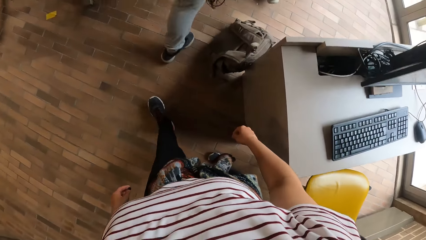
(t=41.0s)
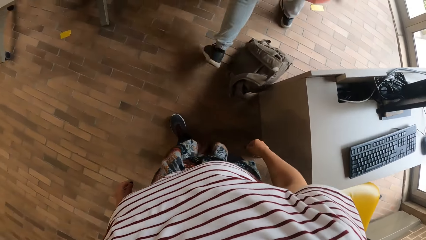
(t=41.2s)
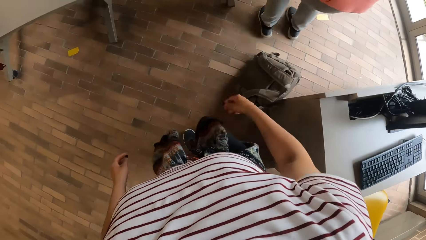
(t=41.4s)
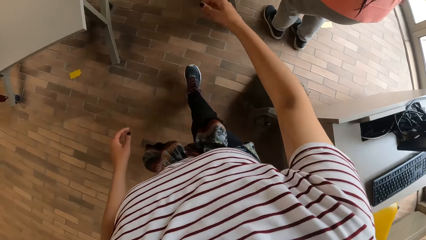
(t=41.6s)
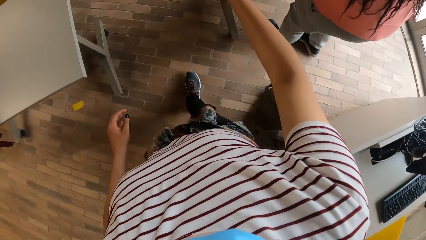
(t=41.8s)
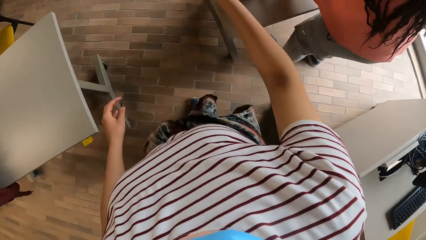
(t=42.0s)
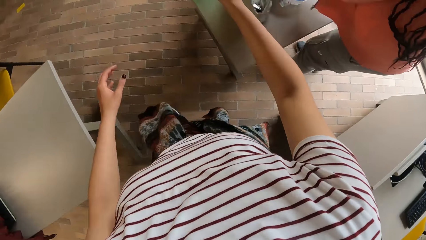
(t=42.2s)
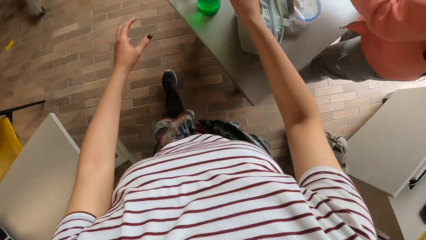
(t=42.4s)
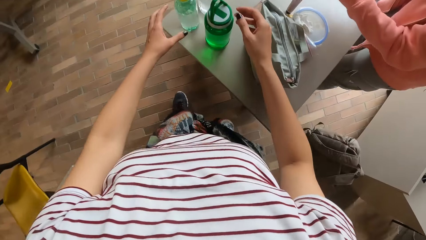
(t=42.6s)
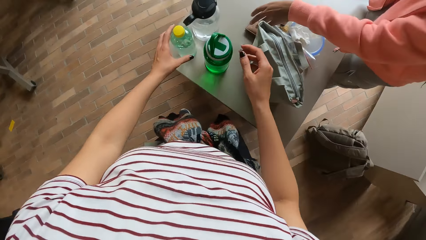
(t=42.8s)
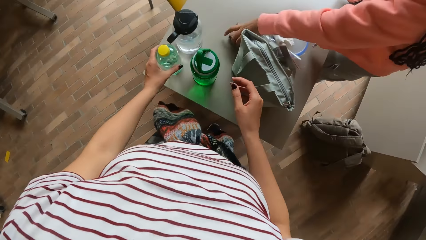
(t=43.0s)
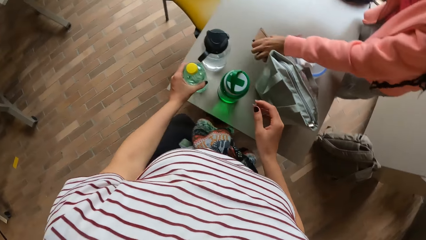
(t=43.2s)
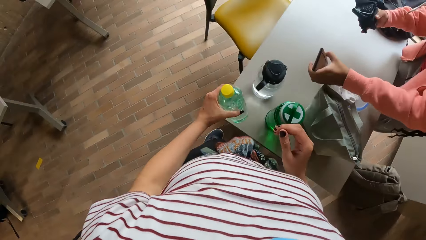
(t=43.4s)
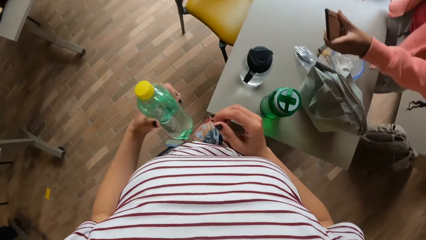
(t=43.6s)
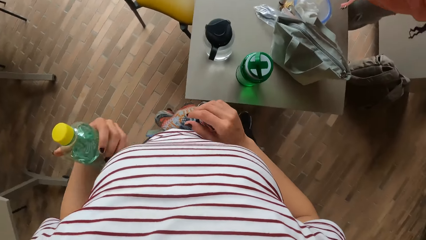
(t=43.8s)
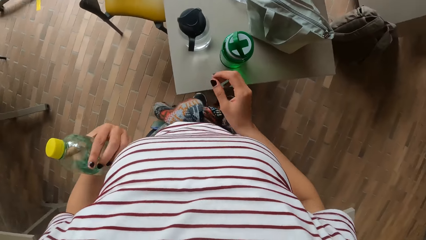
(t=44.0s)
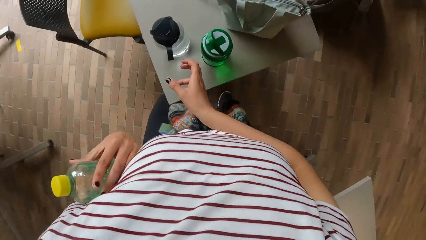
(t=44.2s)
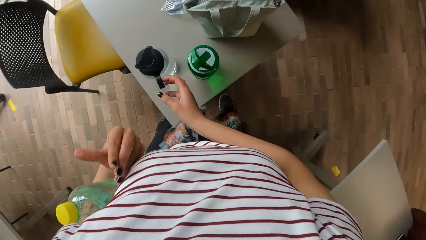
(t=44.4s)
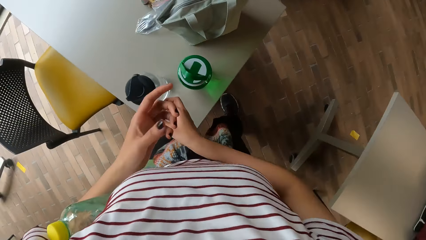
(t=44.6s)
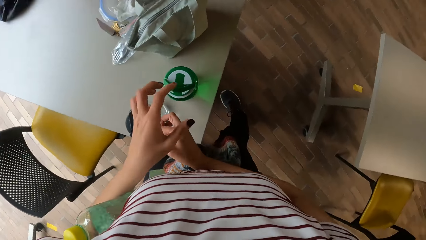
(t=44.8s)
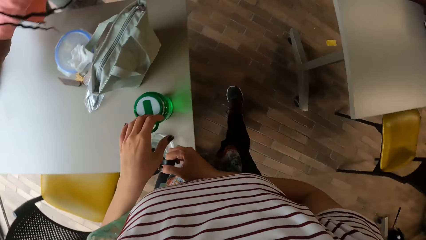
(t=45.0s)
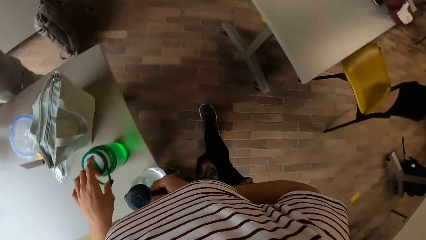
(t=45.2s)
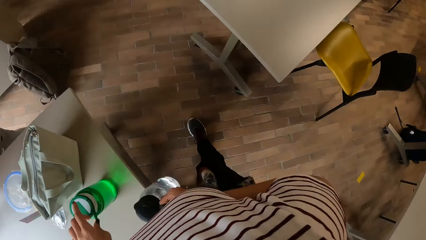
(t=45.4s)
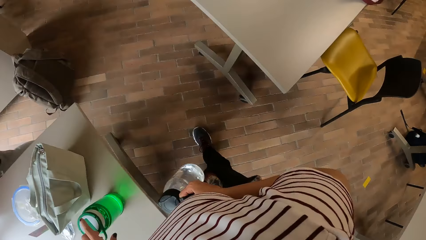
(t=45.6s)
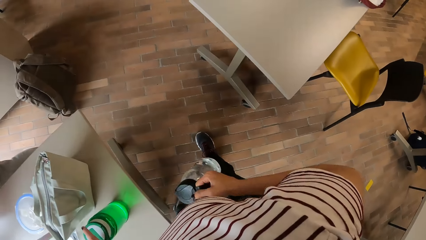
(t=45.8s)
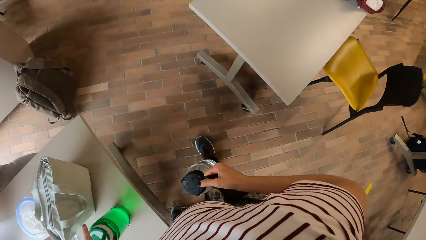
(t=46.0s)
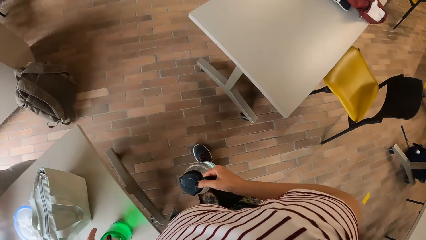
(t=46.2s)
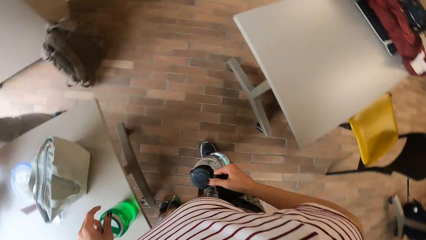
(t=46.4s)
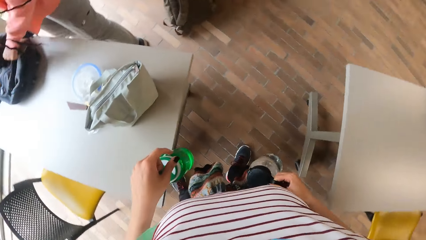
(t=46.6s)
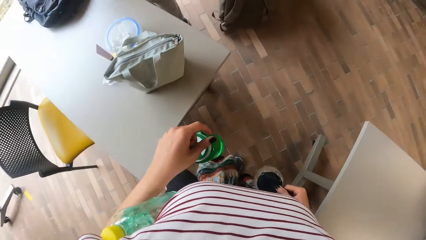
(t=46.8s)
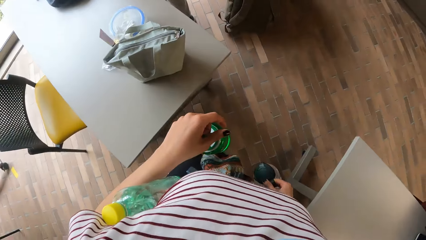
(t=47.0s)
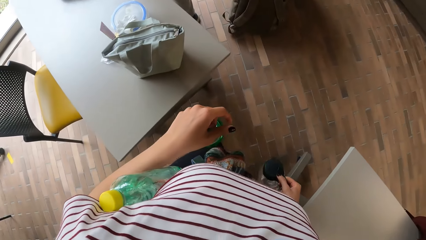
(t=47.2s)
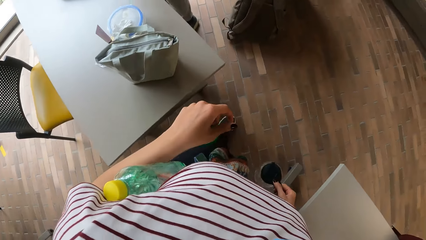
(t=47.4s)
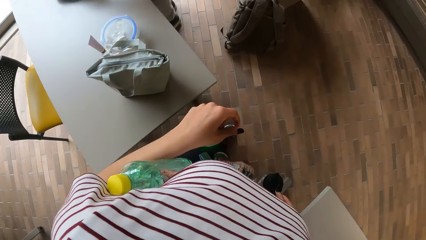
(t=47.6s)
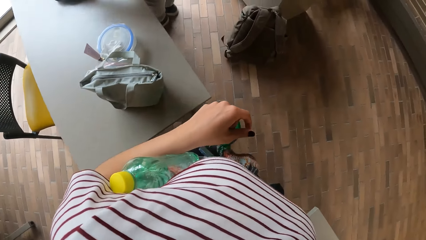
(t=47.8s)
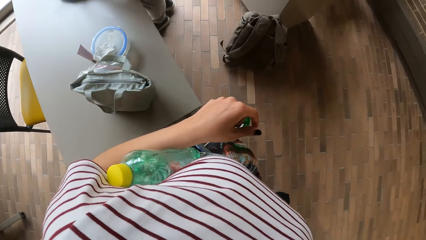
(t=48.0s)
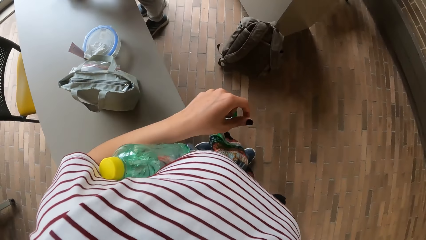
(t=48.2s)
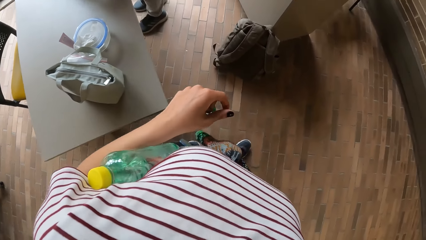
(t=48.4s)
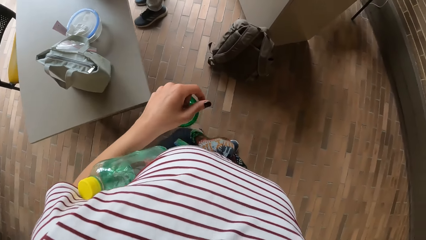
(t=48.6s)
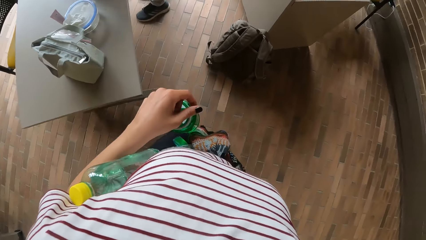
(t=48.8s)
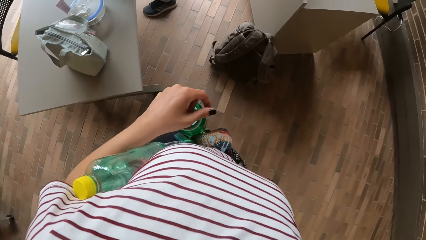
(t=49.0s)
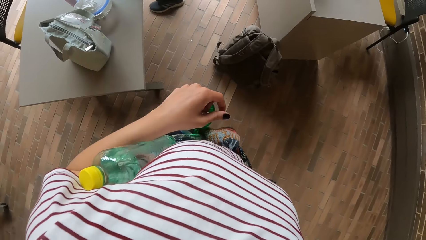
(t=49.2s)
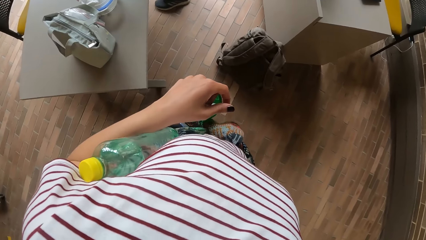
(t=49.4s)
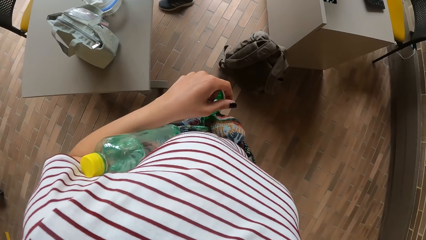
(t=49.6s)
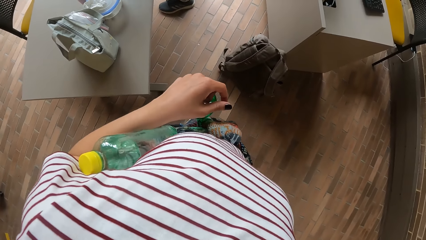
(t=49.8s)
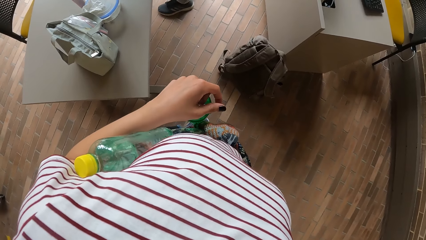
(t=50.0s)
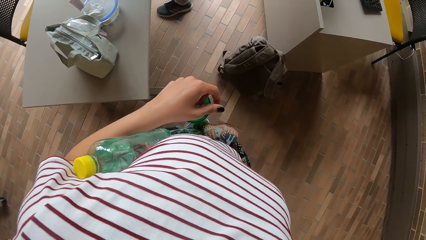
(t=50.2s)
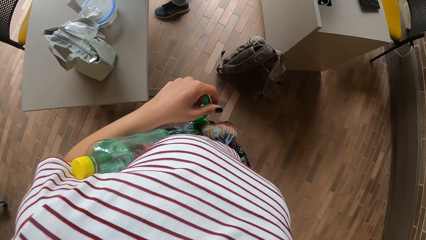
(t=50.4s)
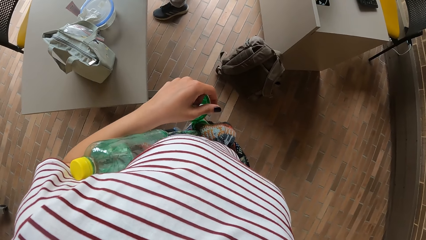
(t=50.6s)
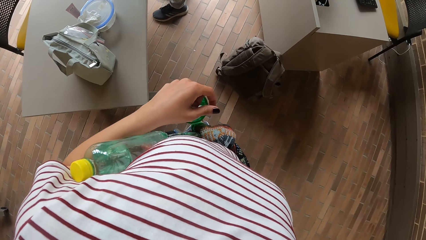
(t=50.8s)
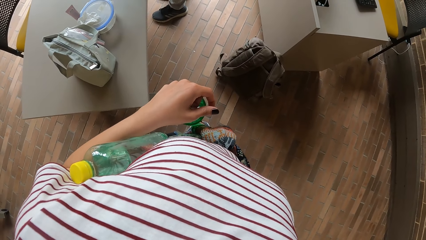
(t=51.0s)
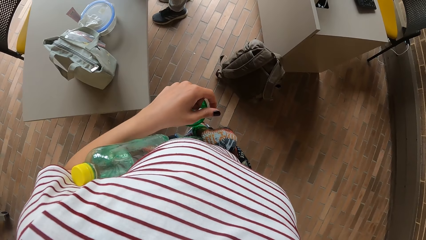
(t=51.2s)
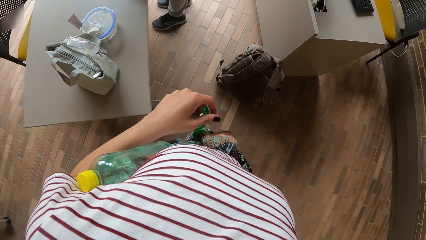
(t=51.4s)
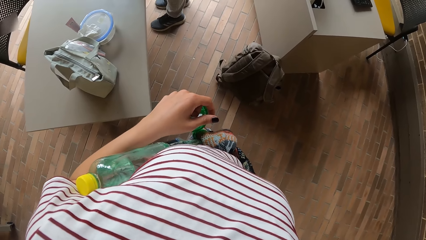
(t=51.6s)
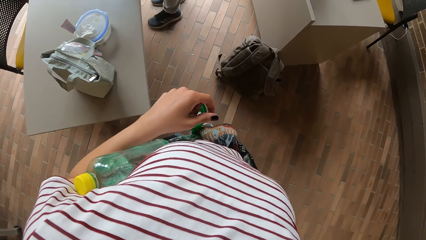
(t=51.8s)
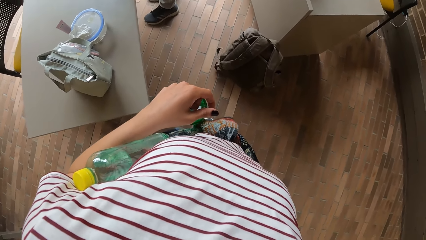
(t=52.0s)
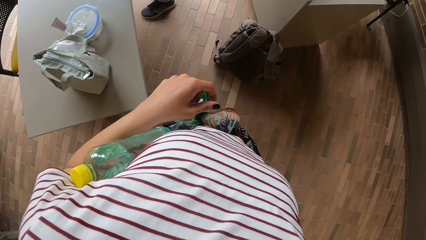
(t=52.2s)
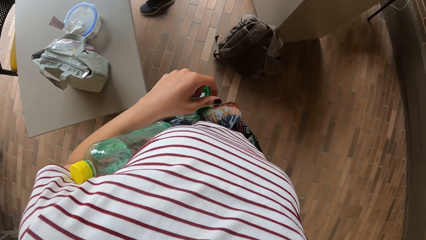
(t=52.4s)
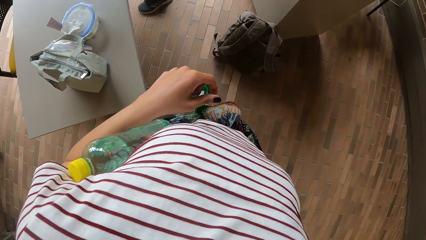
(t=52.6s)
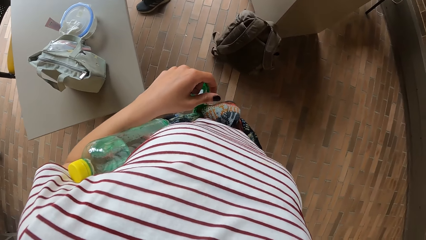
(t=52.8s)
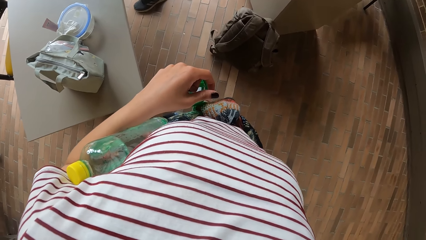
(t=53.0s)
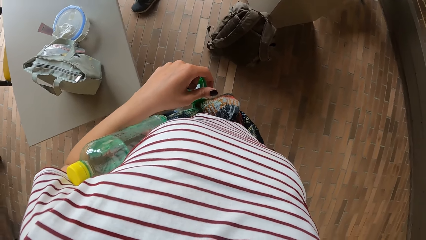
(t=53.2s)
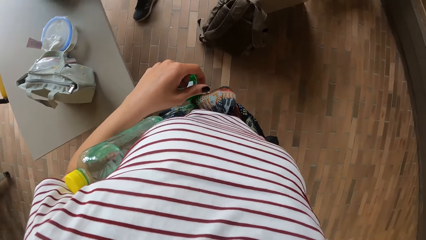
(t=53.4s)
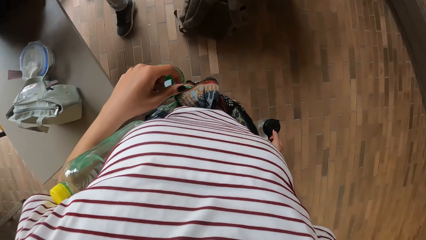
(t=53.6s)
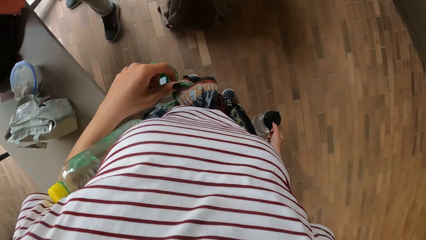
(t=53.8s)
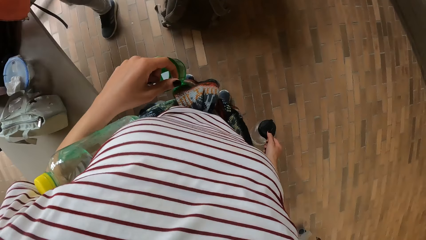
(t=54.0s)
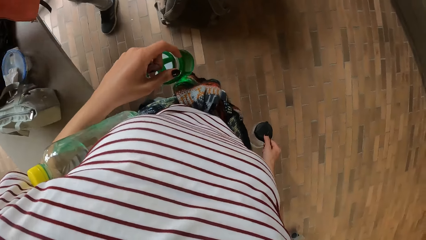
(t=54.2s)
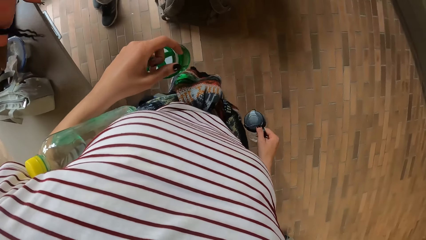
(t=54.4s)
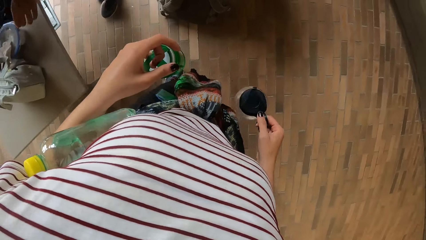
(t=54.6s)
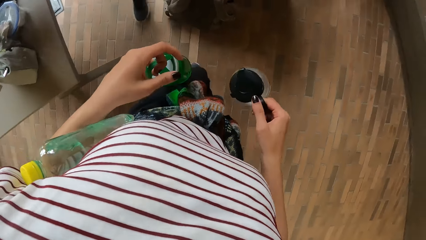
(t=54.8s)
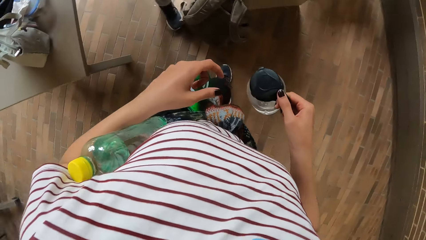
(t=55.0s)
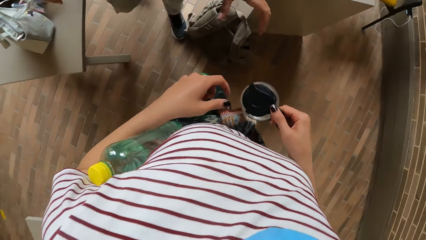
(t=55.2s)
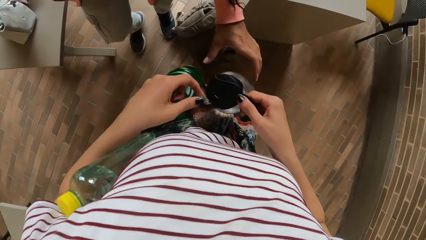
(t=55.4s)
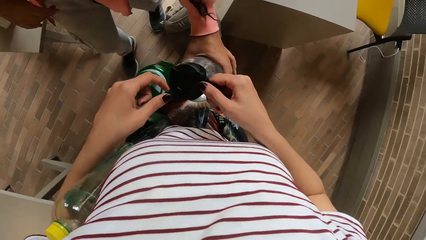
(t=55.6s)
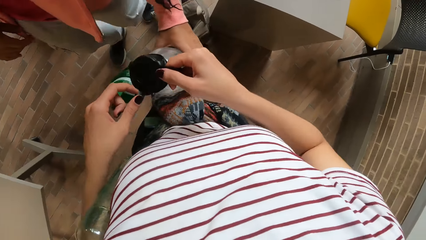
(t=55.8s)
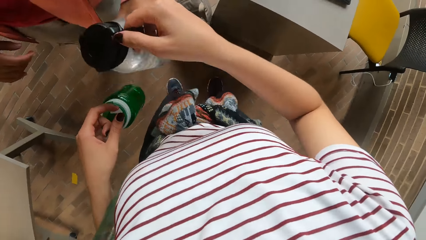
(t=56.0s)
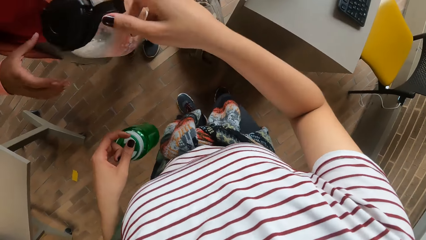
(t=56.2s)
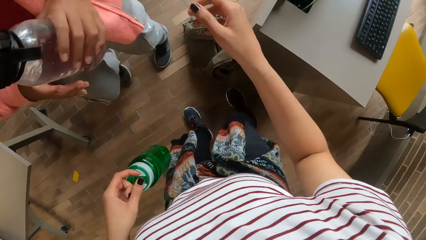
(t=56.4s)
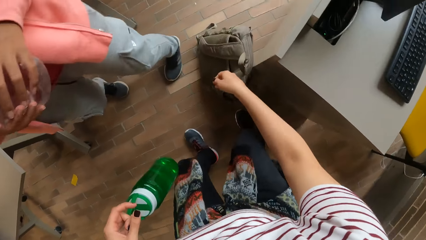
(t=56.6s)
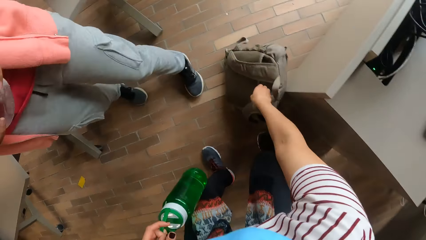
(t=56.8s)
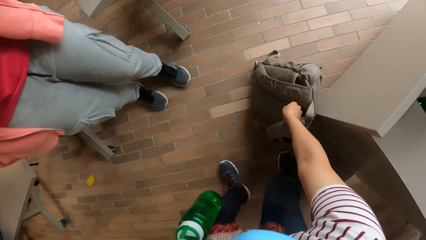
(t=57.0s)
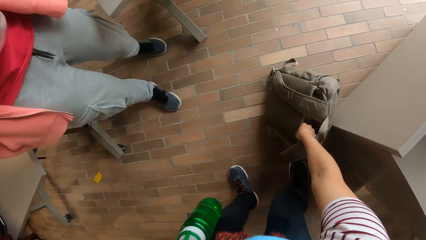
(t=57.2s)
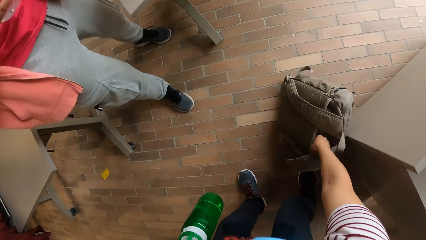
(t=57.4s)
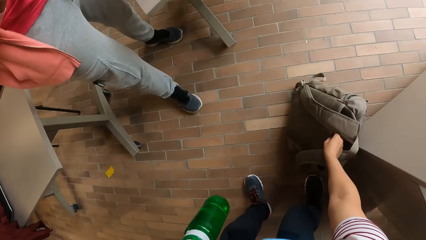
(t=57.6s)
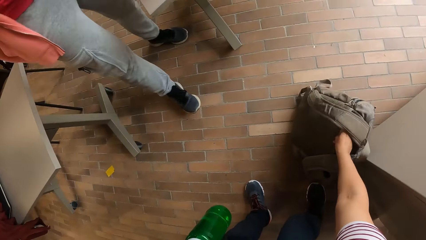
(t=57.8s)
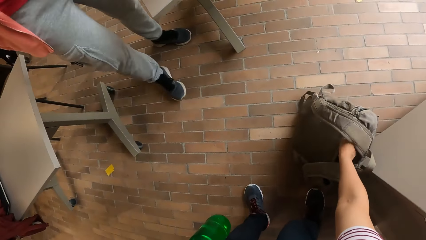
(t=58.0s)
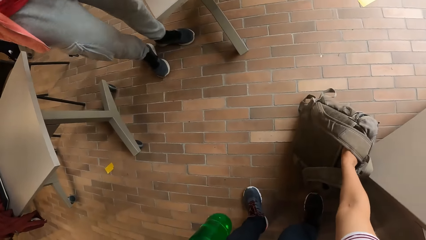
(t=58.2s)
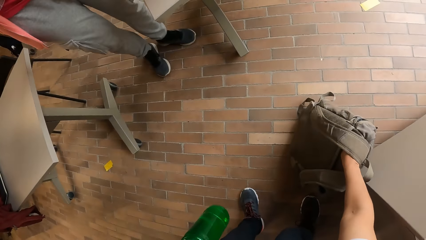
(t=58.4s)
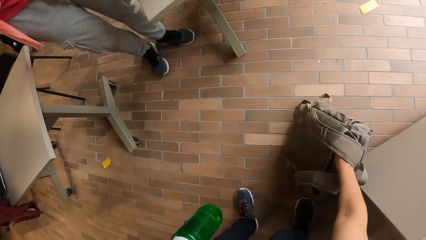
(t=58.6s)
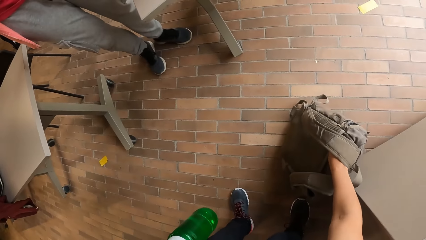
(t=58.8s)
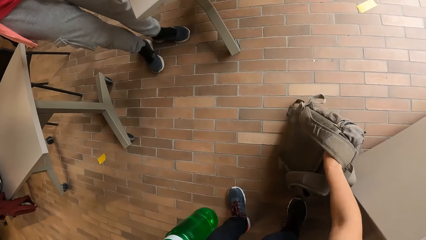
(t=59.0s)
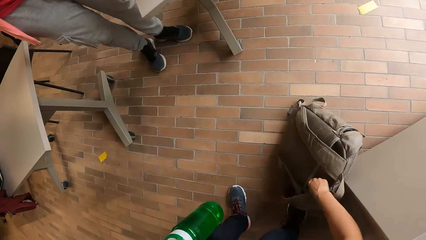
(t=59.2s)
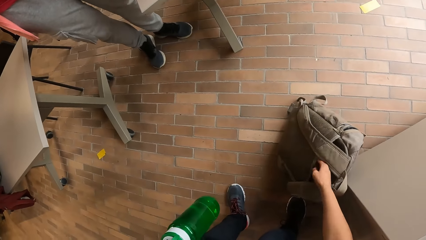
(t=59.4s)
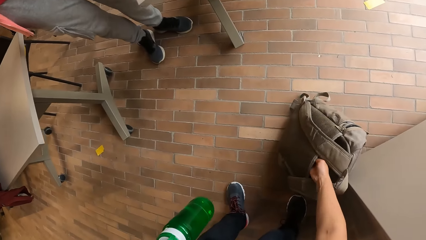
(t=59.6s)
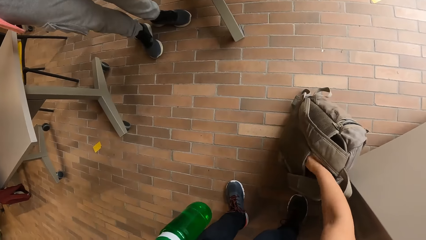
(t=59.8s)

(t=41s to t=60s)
The camera wearer walks around the room. She picks a bottle of something on a table with her left hand. She holds the bottle with her left arm. She picks a bottle on the table with her right hand. She picks another bottle on the table with her left hand. She carries the bottles. She gives the bottle in her right hand to the woman. The woman grabs the bottle from the camera wearer. The woman holds the bottle with both hands. The camera wearer opens a bag on the floor with her right hand. She removes a phone from the bag.
